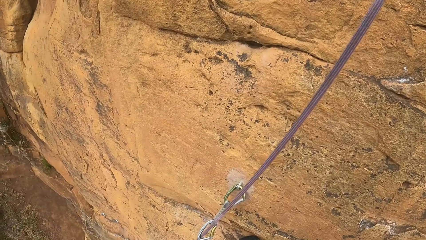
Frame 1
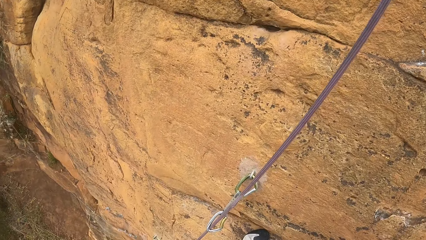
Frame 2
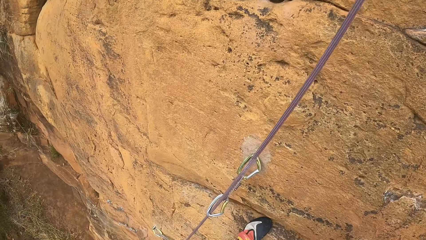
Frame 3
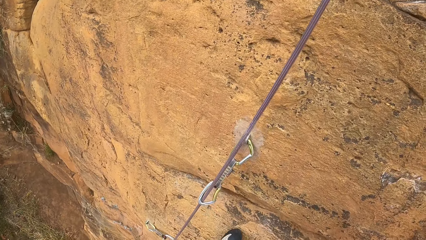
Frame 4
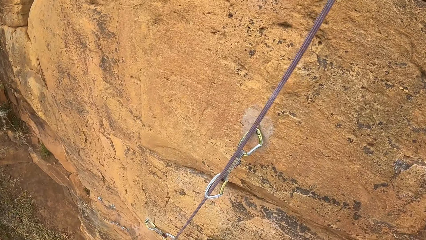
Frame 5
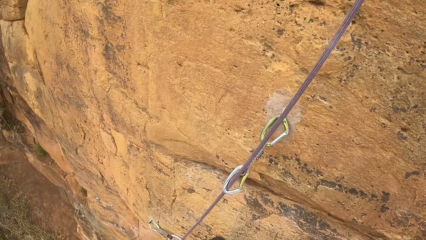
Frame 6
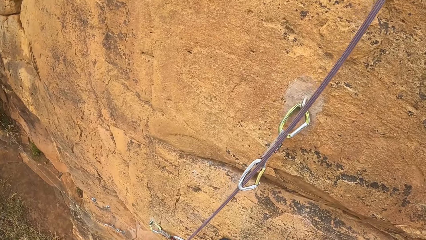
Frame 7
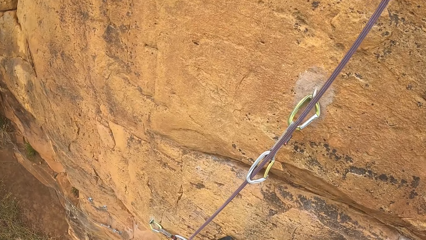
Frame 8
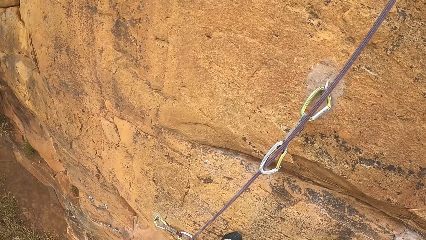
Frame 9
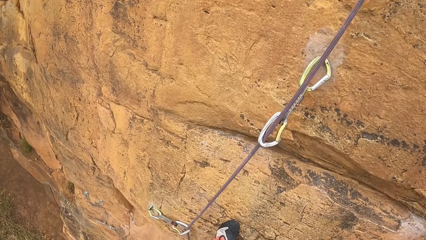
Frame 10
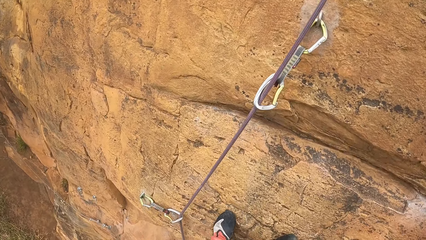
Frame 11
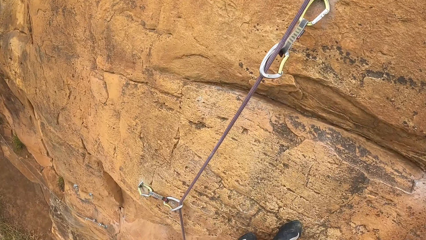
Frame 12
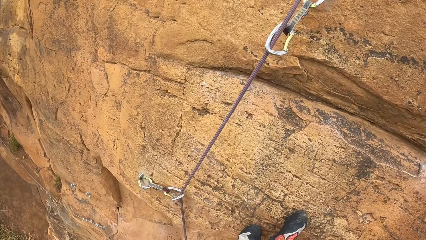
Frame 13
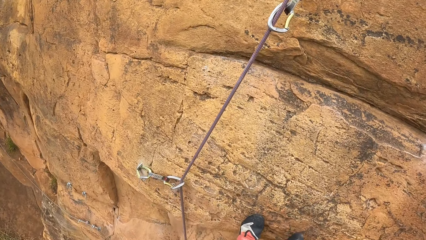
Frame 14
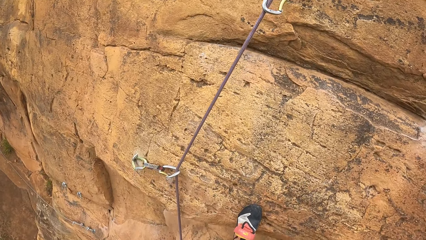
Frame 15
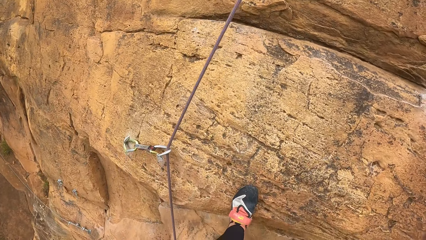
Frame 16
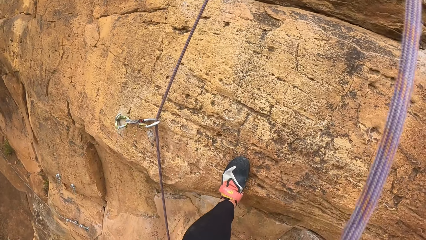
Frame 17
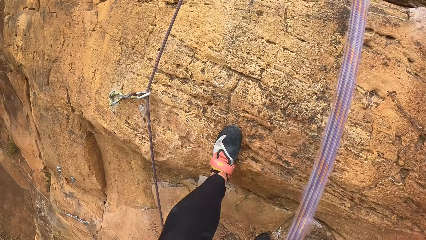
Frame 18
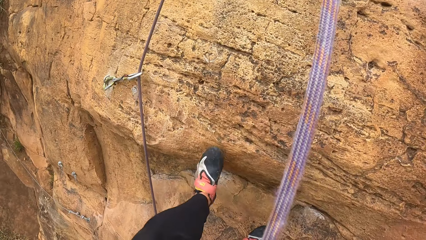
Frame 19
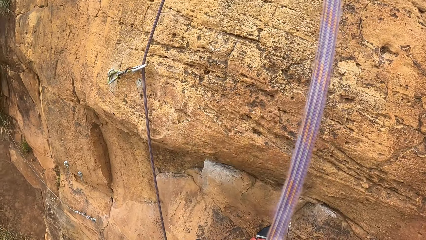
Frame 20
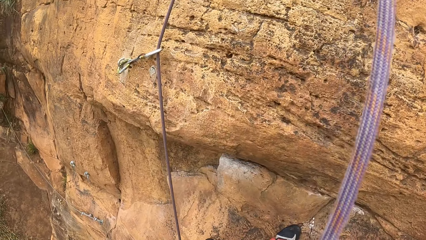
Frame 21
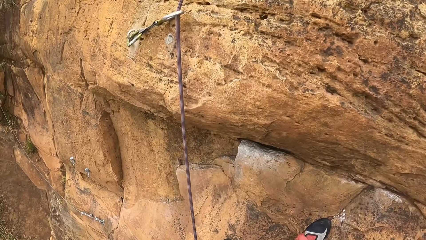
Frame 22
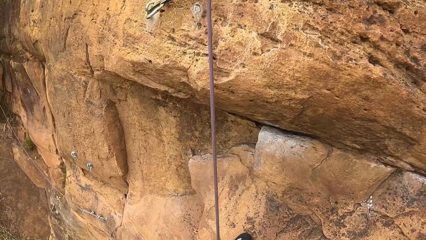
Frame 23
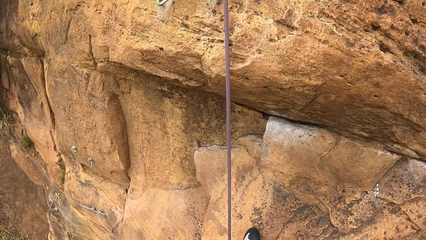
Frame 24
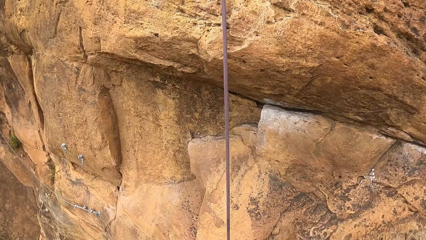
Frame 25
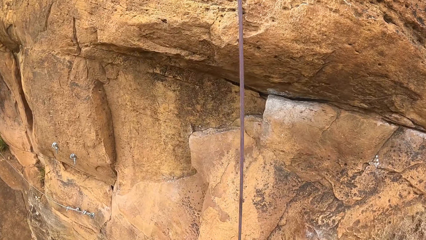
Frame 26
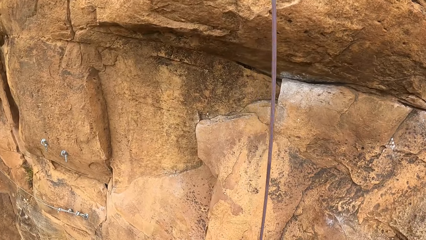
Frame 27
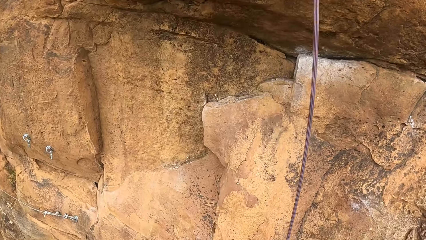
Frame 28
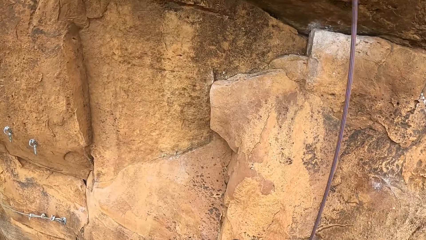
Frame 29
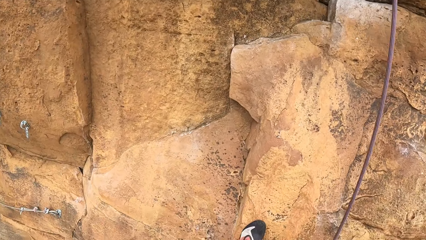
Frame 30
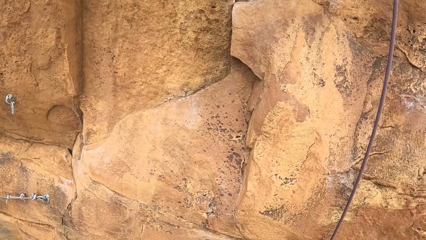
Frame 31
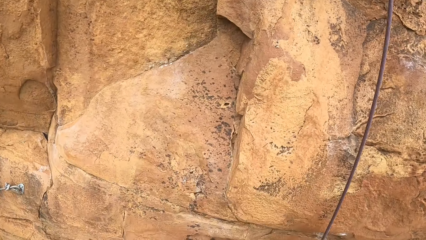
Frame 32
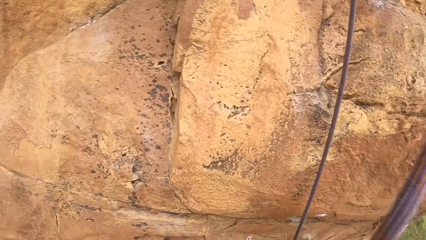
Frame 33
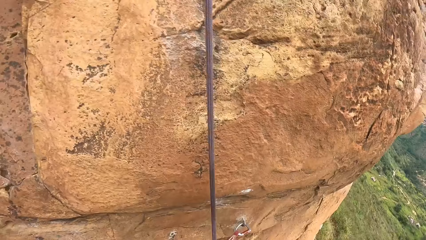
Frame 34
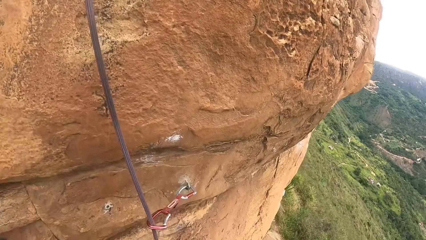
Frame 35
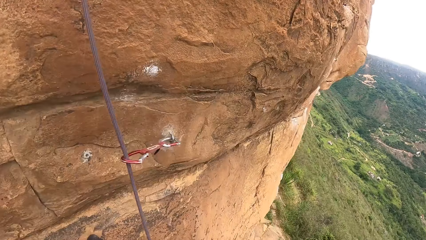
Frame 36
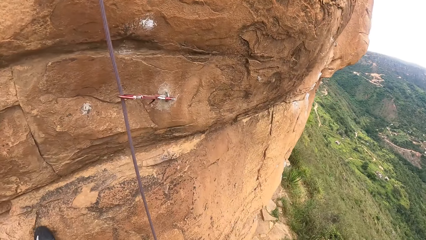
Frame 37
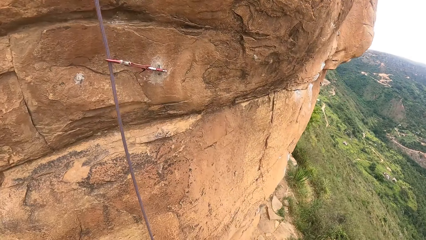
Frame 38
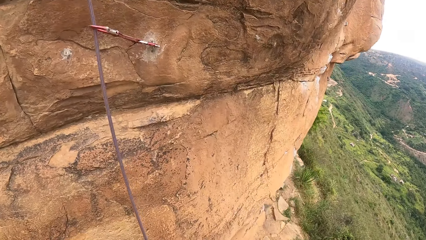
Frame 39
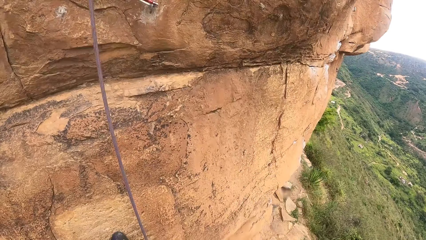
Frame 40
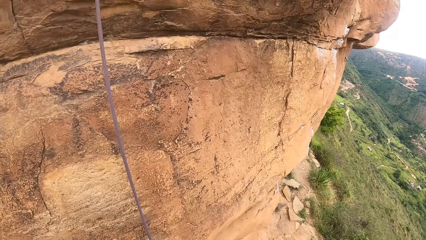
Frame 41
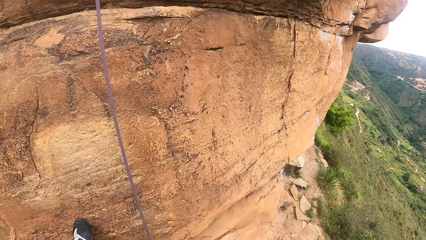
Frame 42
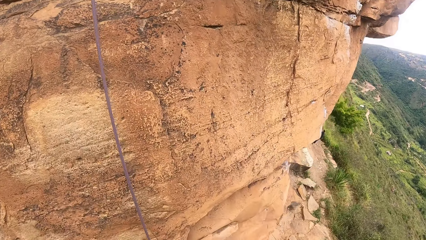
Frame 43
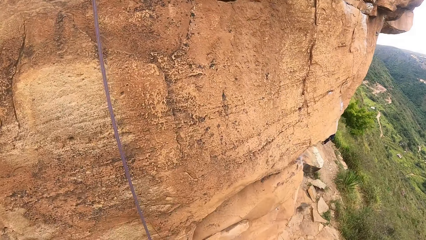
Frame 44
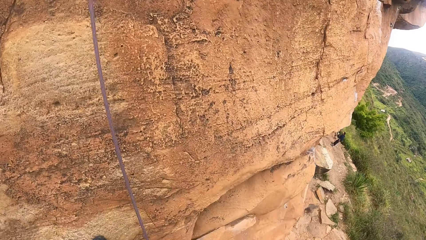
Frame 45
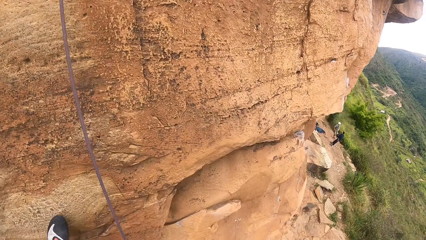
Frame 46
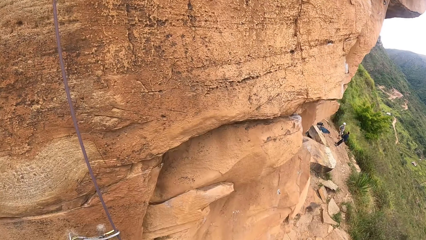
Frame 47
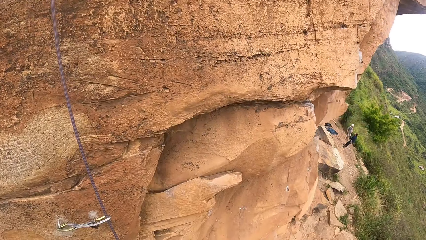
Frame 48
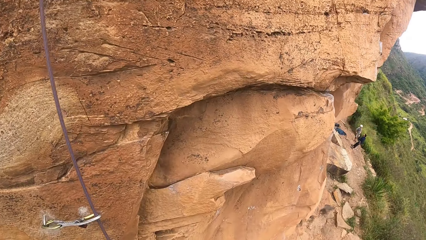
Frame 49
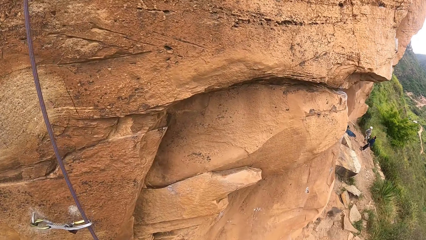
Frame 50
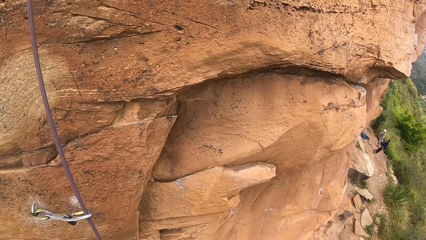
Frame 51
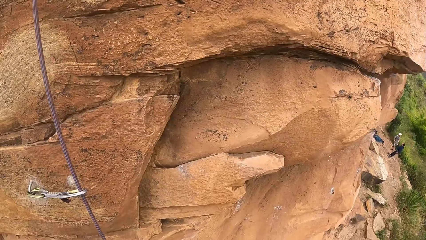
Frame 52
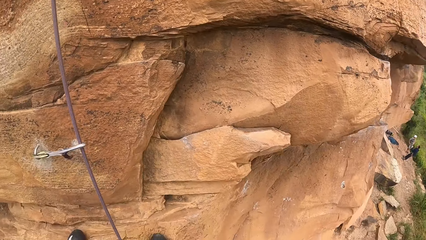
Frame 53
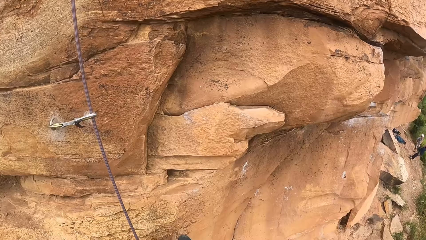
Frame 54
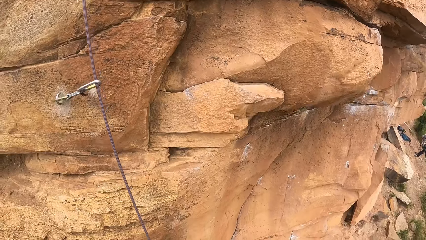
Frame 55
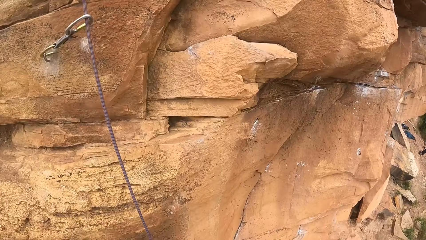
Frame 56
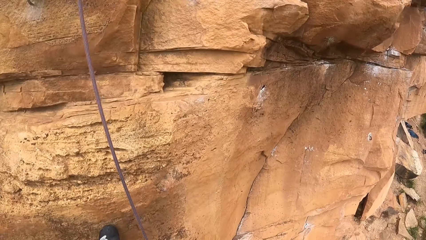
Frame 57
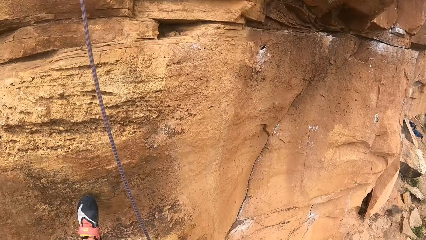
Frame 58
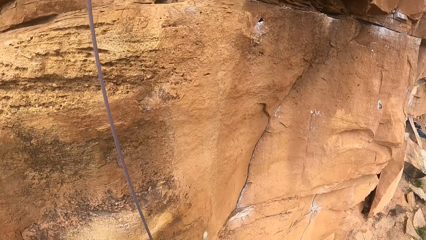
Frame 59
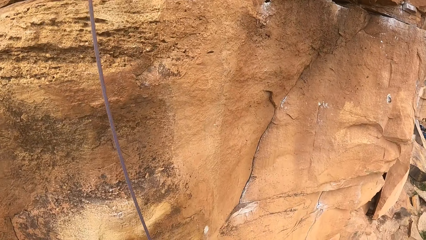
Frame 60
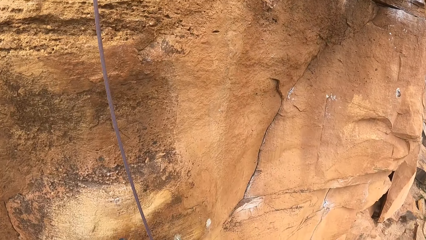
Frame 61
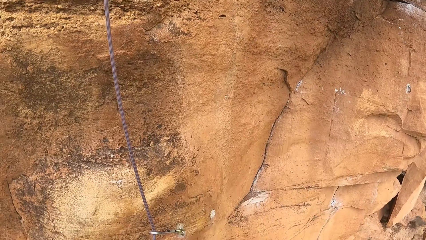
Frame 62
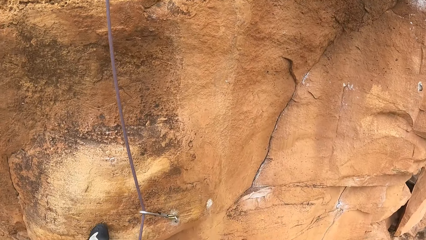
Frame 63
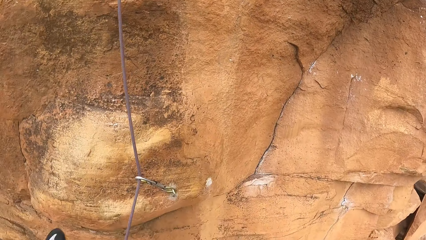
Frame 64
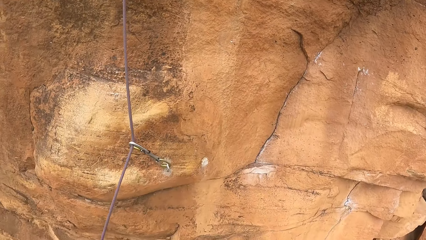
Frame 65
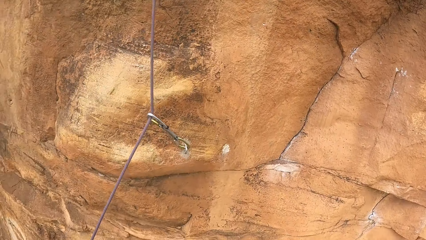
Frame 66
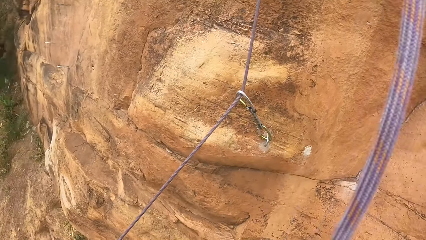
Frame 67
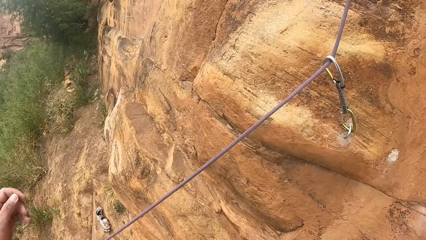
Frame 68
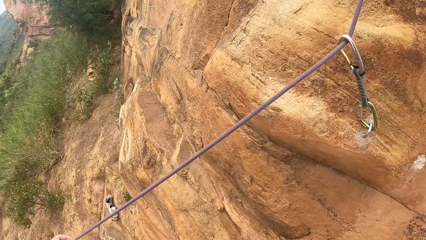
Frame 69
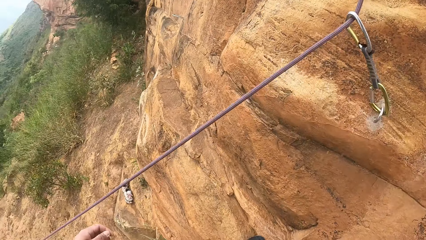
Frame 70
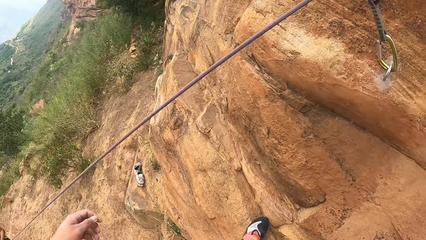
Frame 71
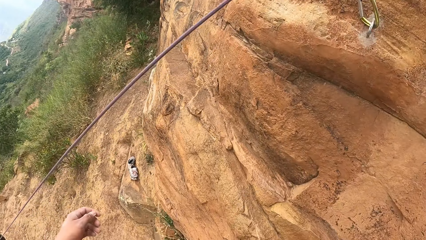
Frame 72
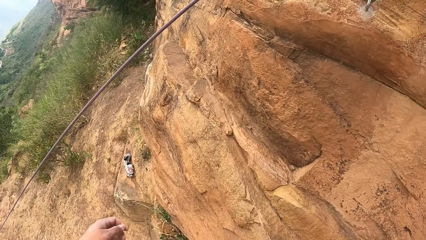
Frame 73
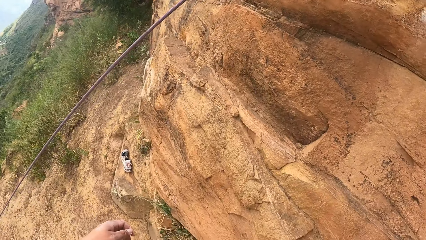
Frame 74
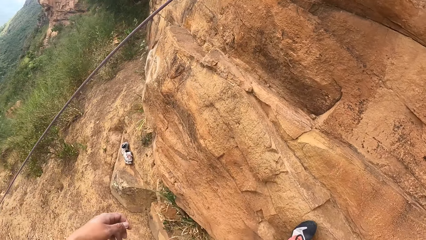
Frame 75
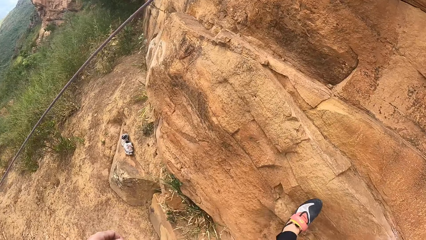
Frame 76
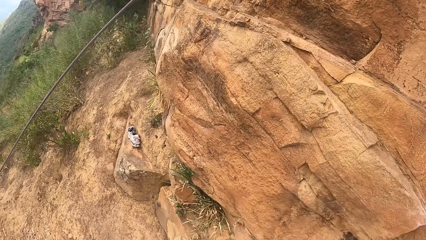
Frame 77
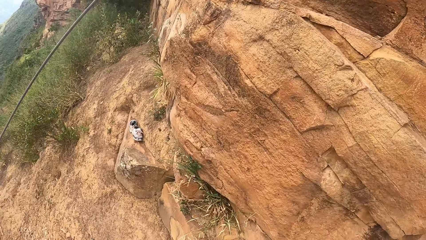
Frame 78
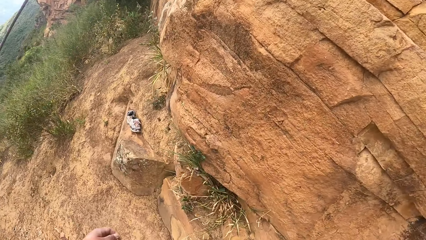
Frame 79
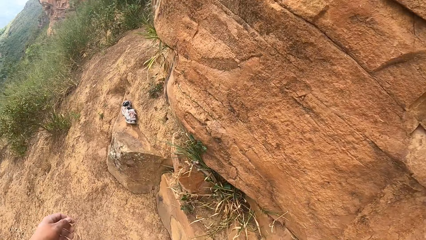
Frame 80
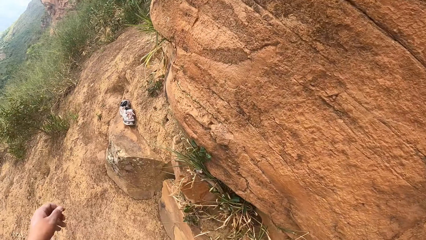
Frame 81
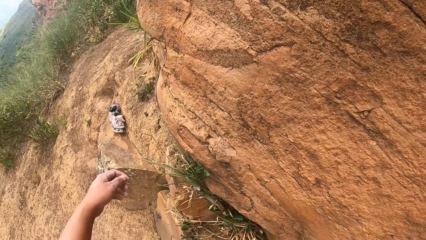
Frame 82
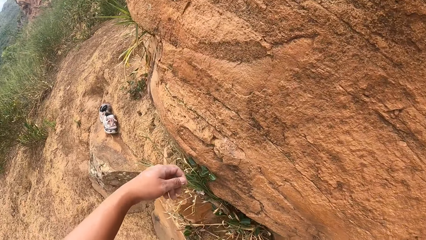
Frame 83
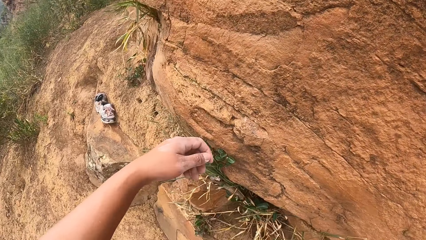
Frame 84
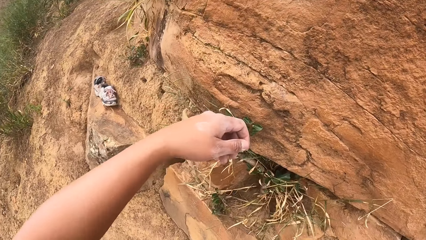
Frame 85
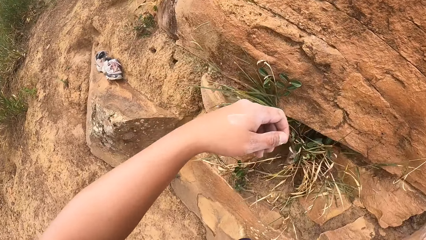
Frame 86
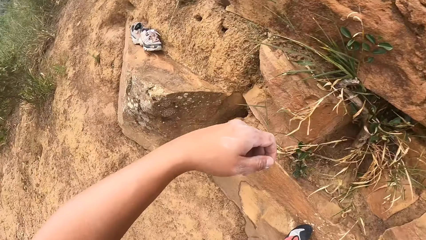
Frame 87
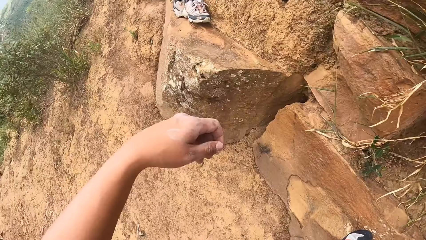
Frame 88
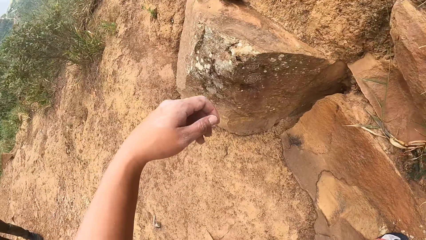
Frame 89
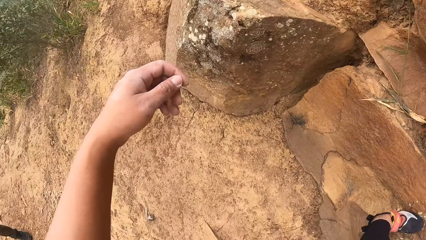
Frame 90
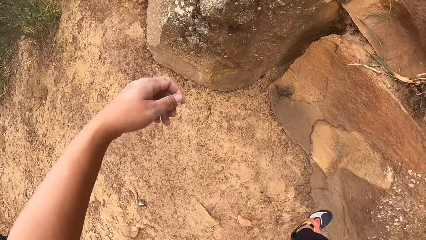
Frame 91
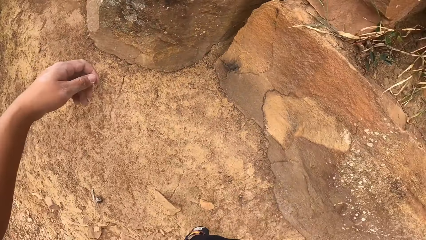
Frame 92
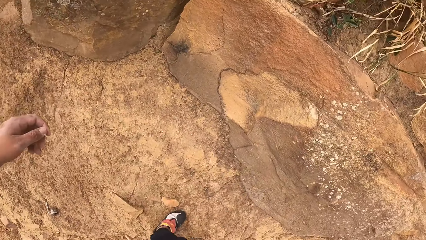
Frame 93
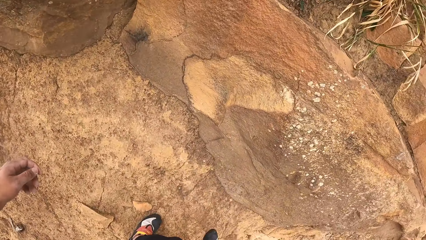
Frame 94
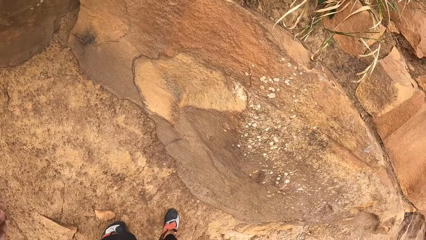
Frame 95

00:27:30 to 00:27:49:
The camera wearer looks around. They climb down the rock.
